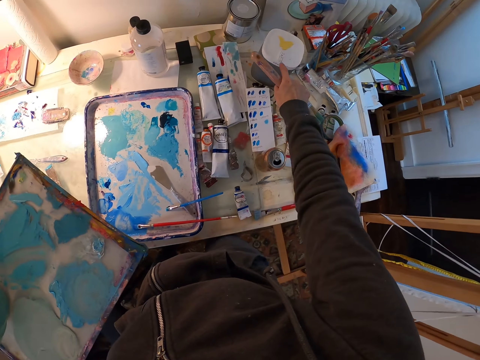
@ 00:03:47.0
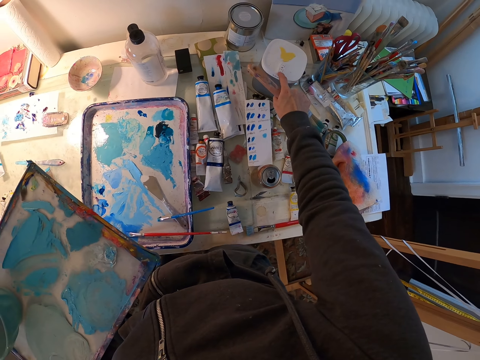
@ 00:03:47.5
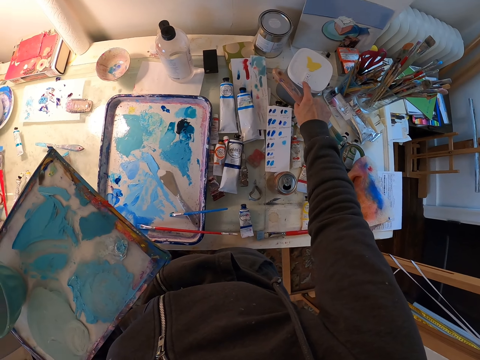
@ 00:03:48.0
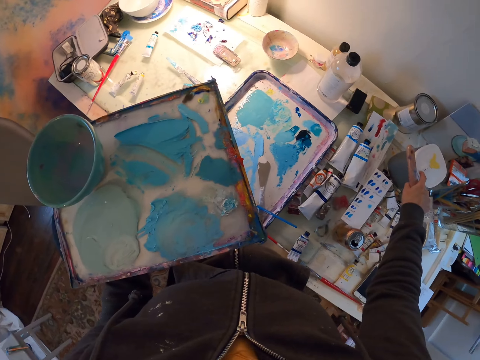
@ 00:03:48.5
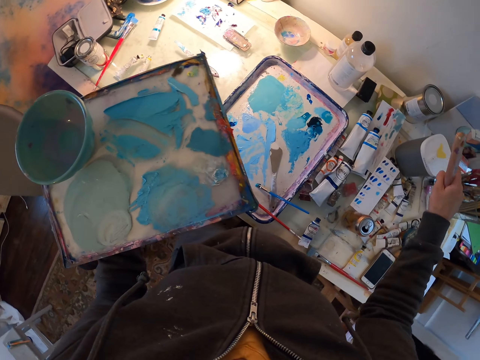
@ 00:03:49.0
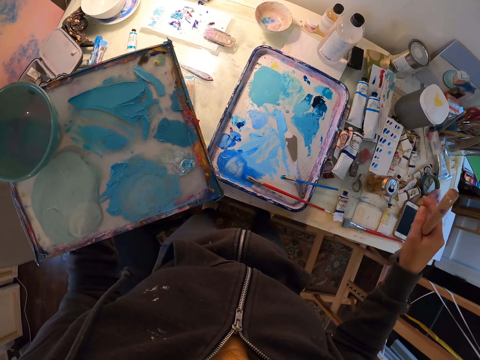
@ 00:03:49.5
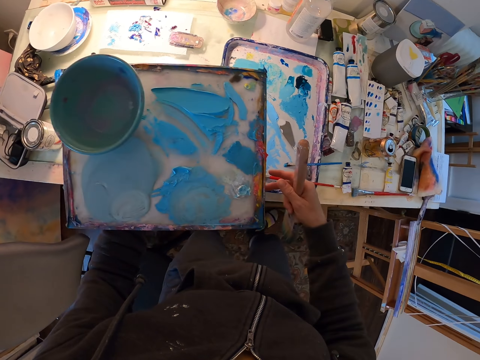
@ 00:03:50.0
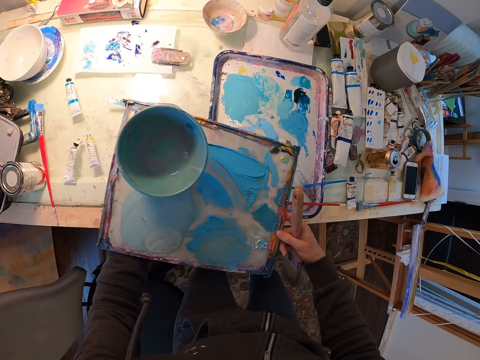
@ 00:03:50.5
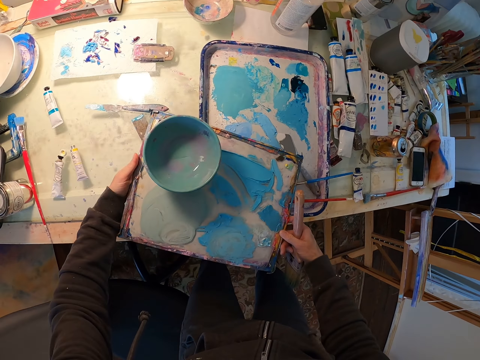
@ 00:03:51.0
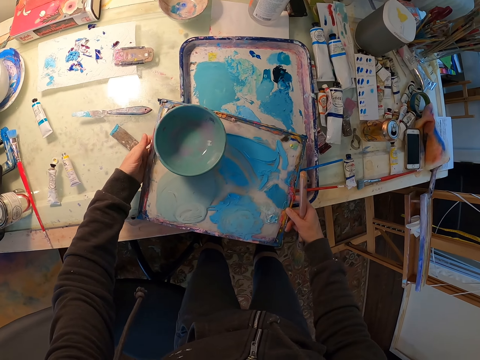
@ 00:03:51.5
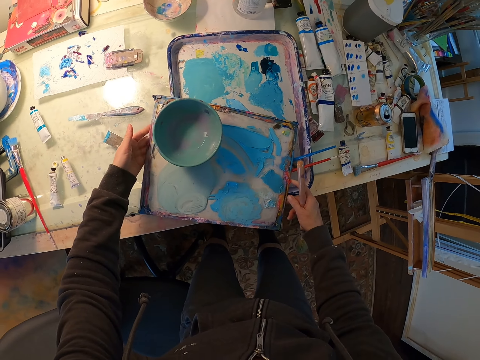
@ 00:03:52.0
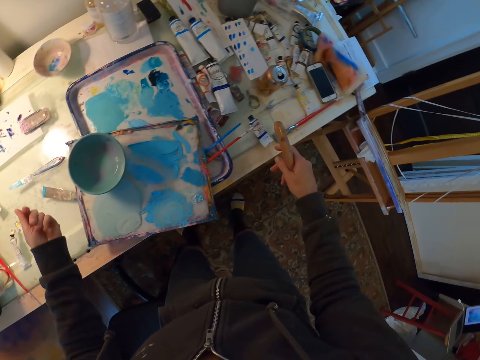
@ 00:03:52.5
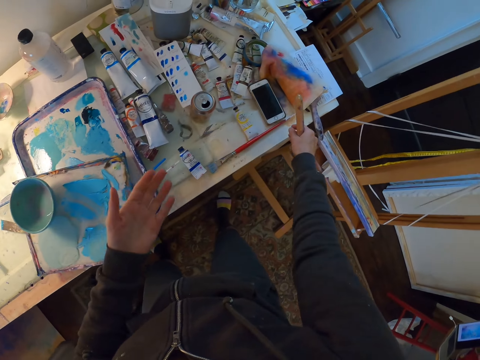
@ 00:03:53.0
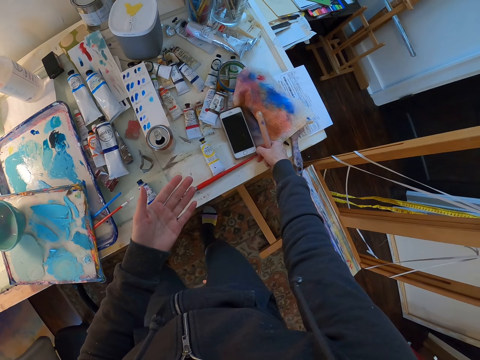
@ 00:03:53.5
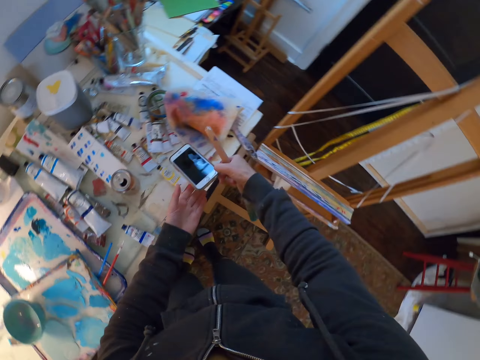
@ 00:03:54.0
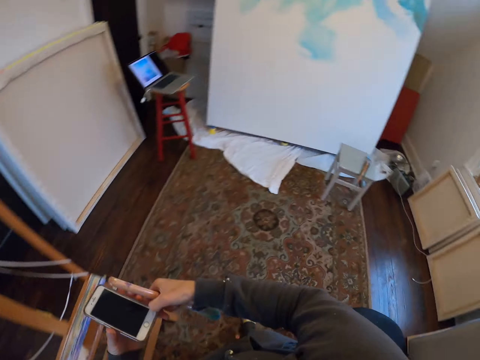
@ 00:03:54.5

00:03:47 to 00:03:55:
The camera wearer holds a tin on a table. They touch a container with a finger. They turn to the side. They hold a paint pallet. They put the paint pallet on the table. They turn to the side. They pick up a cellphone. They turn around.

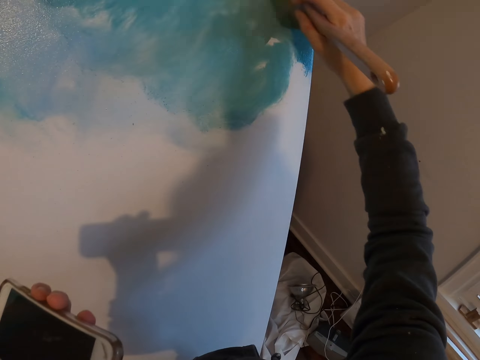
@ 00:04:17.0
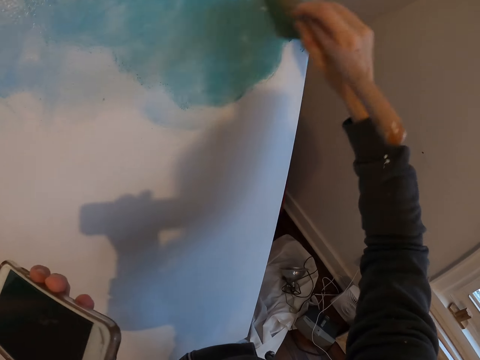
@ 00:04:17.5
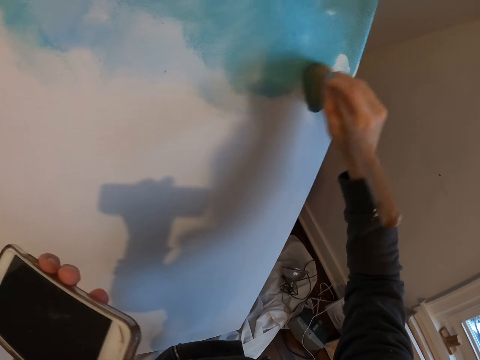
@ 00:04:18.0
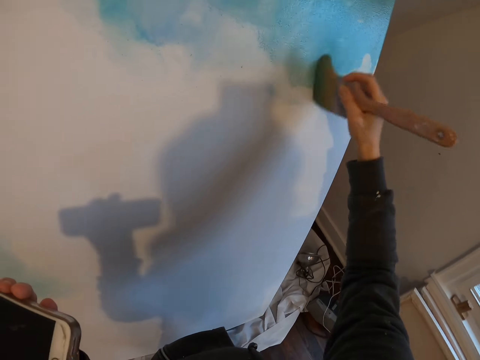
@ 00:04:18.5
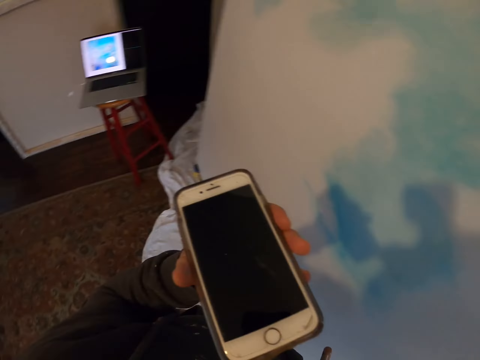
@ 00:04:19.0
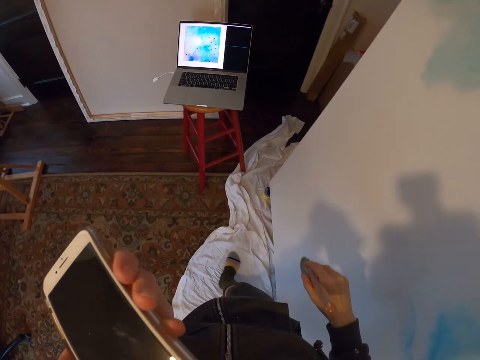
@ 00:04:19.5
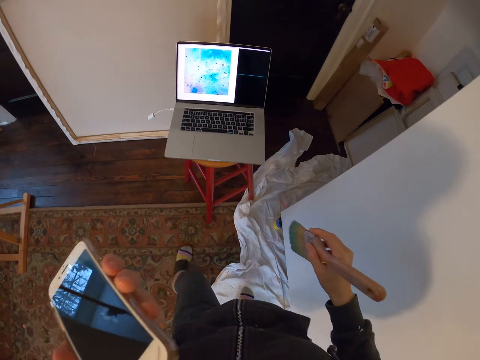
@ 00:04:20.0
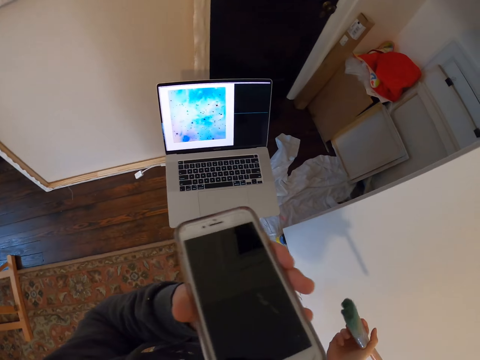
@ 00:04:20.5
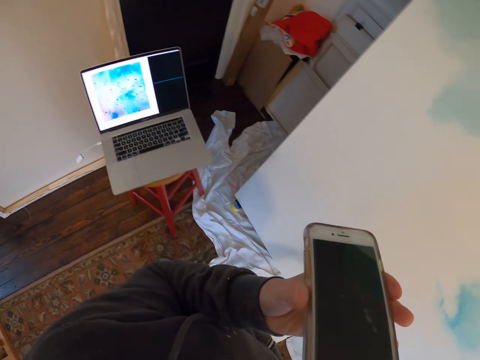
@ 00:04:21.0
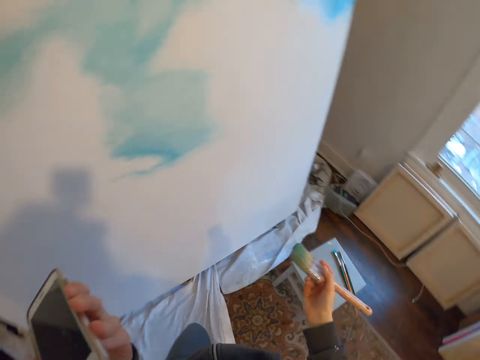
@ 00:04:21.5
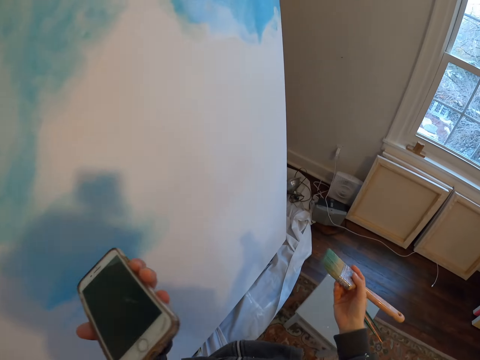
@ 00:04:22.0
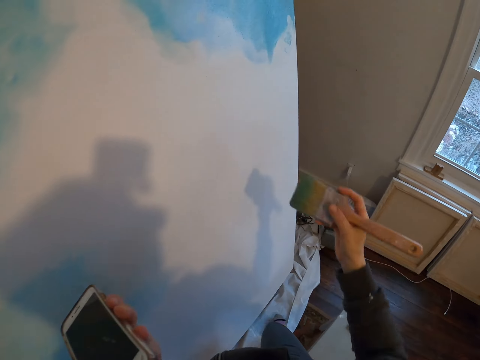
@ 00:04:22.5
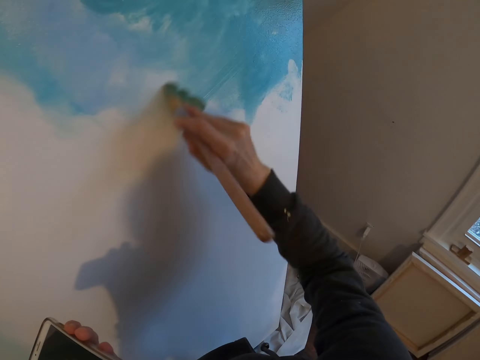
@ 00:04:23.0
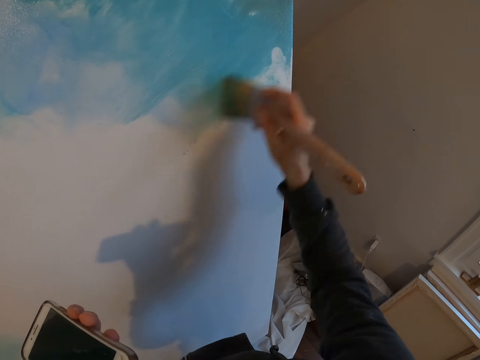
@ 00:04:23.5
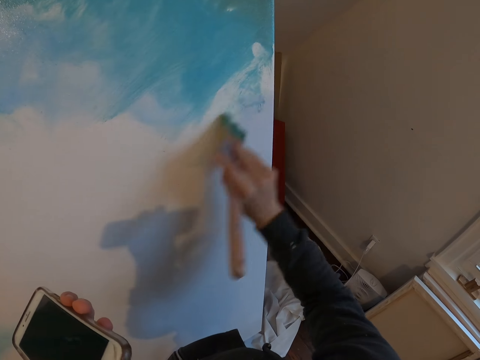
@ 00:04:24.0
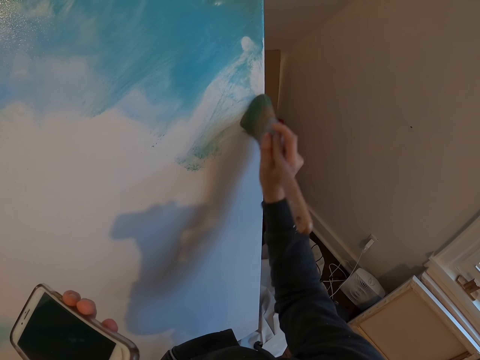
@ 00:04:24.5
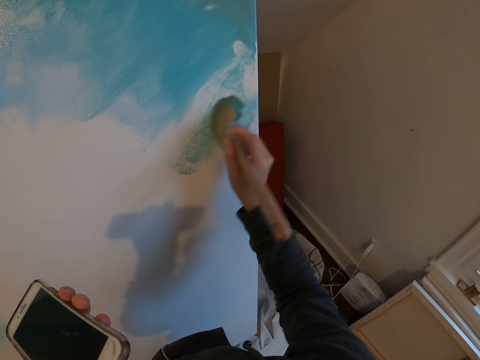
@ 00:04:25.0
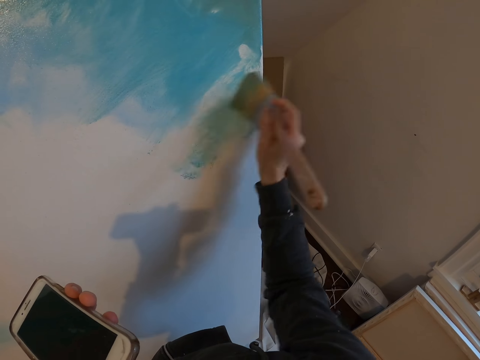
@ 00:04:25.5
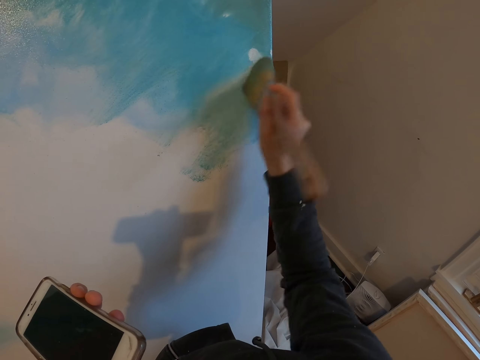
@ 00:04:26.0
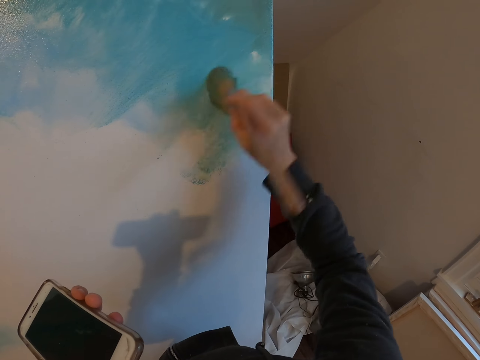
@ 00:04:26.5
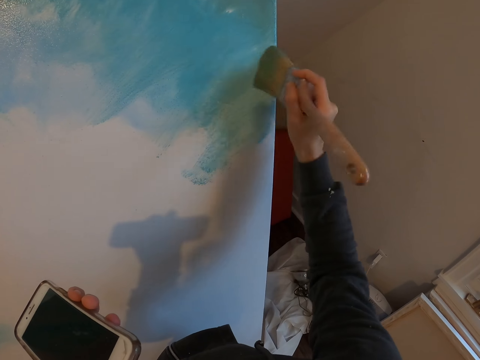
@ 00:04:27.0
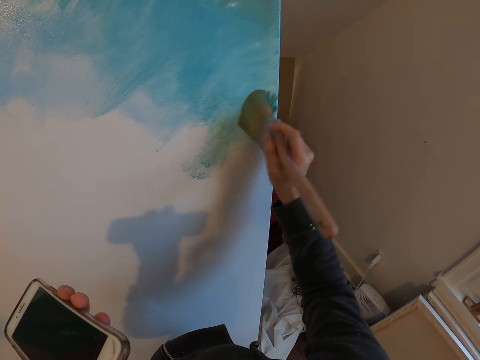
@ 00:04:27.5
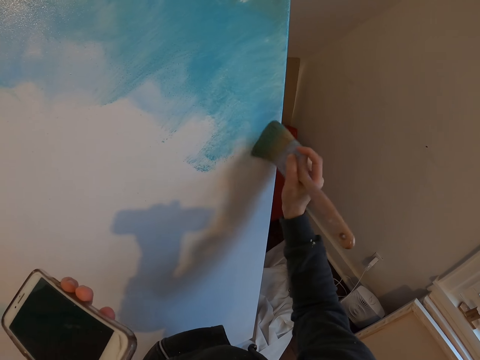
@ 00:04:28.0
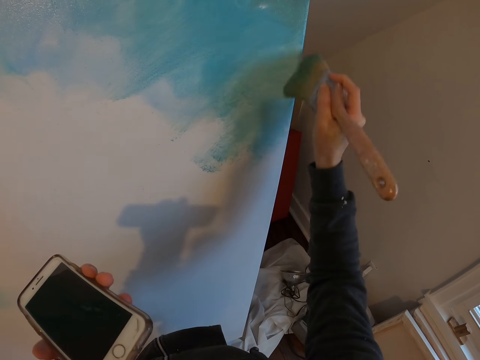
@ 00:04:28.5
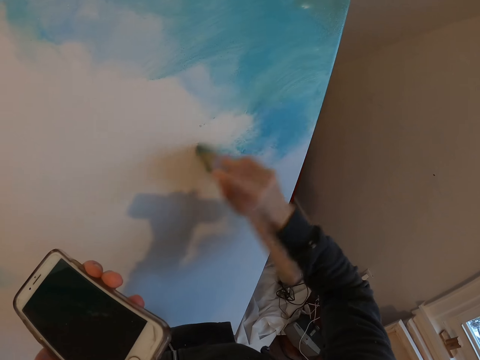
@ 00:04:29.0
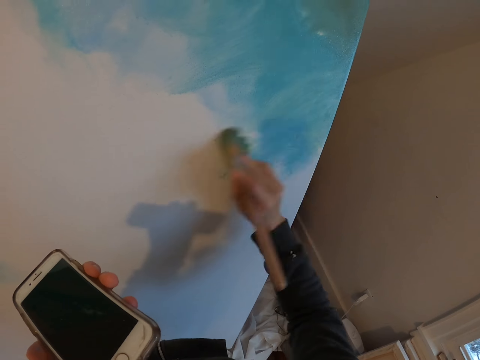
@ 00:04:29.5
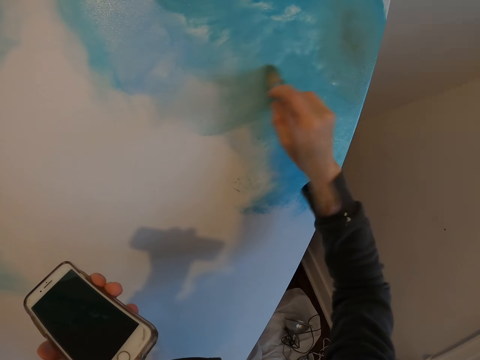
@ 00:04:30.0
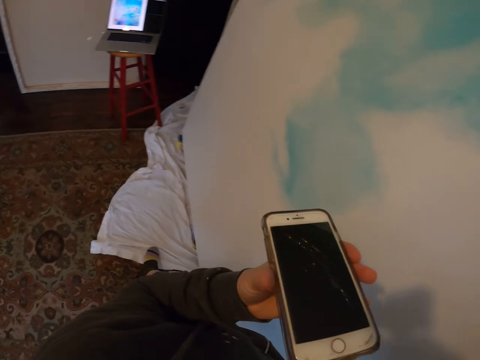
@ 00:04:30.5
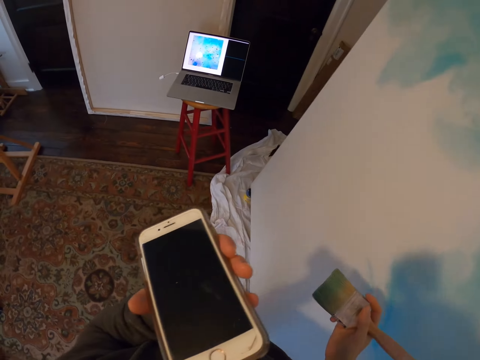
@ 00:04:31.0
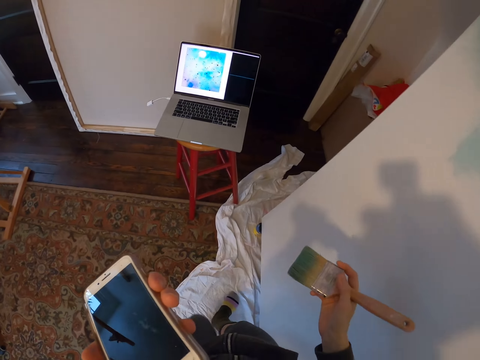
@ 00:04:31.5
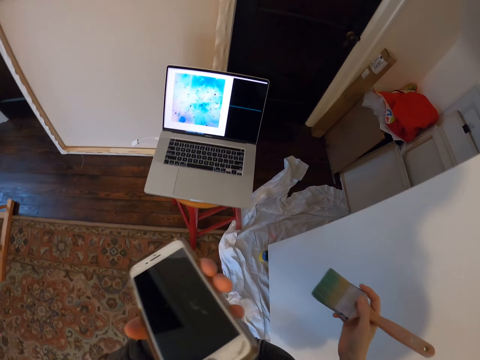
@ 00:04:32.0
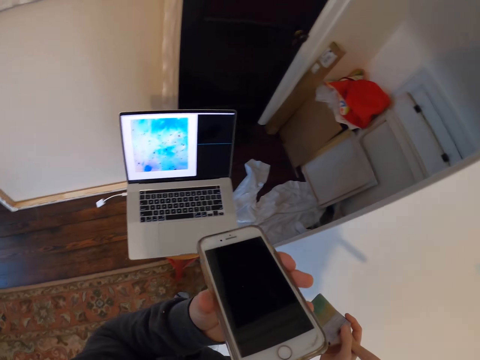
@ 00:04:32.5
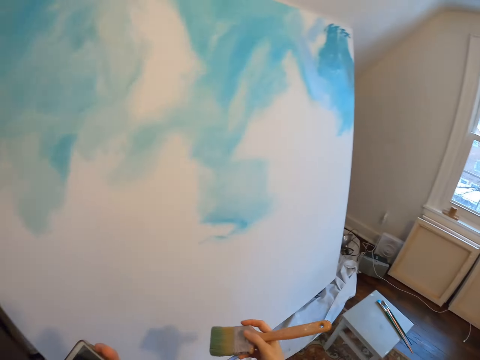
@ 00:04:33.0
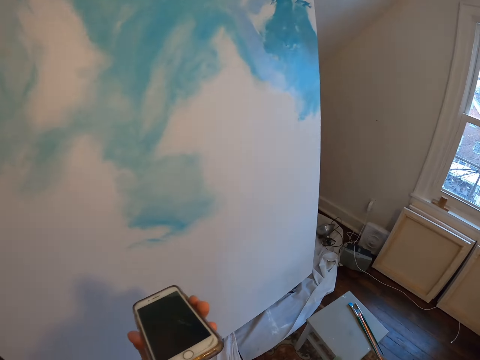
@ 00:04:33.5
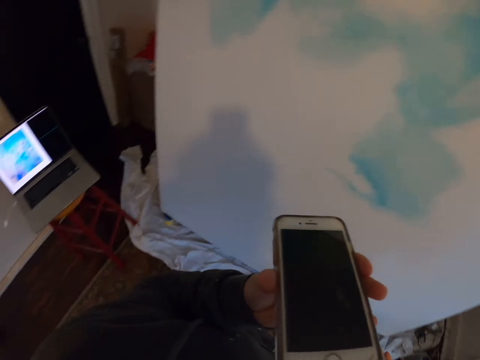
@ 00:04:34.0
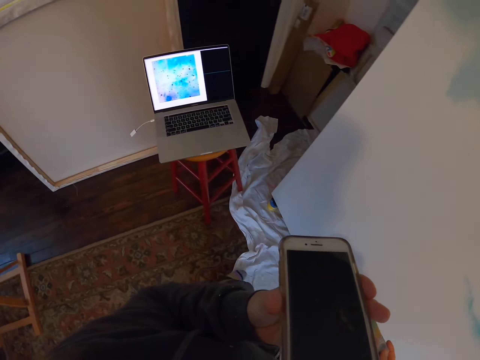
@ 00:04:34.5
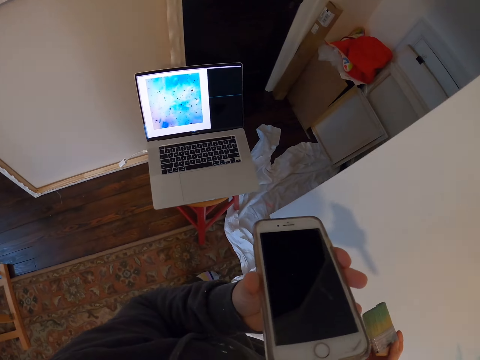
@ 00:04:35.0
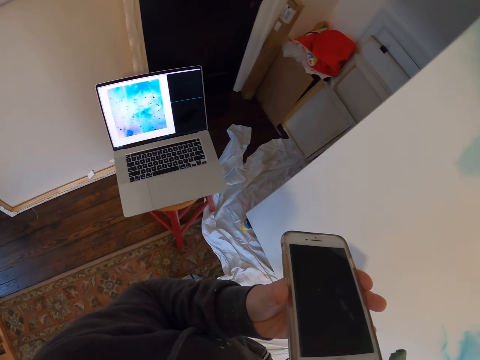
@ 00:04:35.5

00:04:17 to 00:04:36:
The camera wearer turns to the side. They walk. They hold a phone. They look at the laptop. They turn to the side. They hold a paint brush. They stop. They paint a board with the paint brush. They turn to the side. They hold the phone. They walk around. They look at the laptop. They turn to the side. They hold the phone. They turn to the side. They take a step. They look at the laptop.
